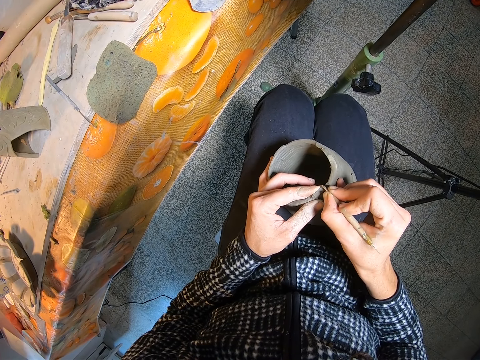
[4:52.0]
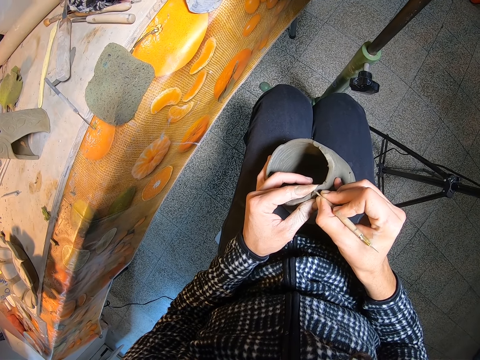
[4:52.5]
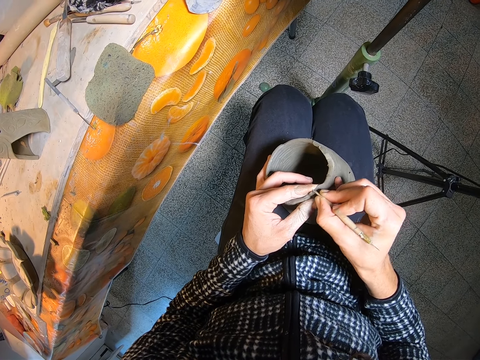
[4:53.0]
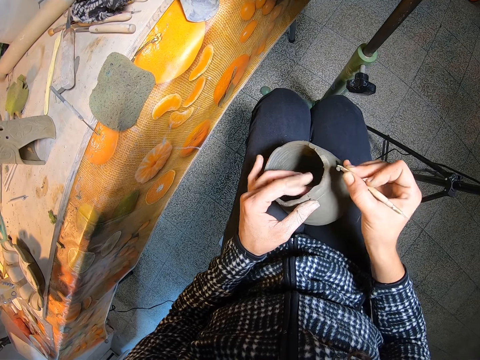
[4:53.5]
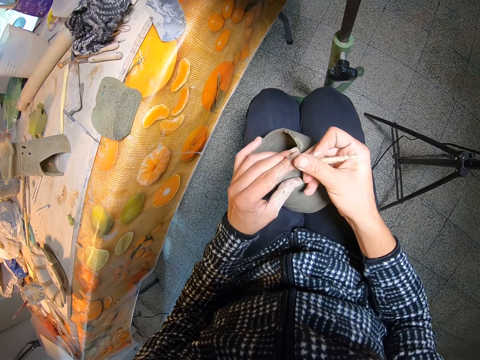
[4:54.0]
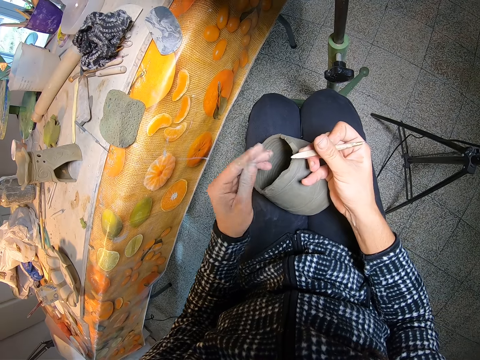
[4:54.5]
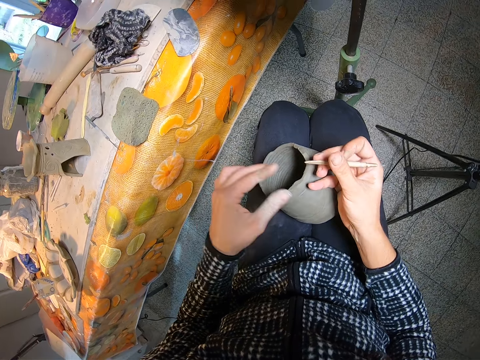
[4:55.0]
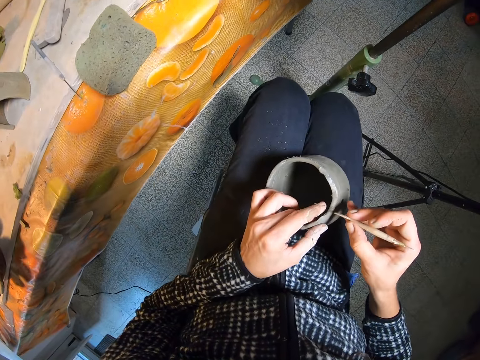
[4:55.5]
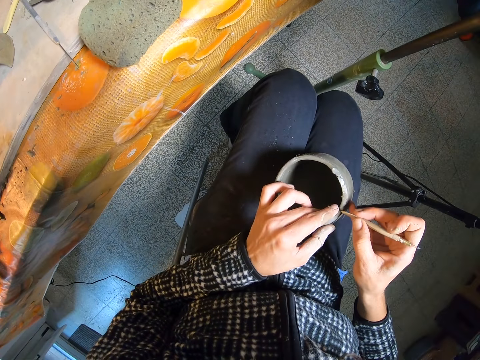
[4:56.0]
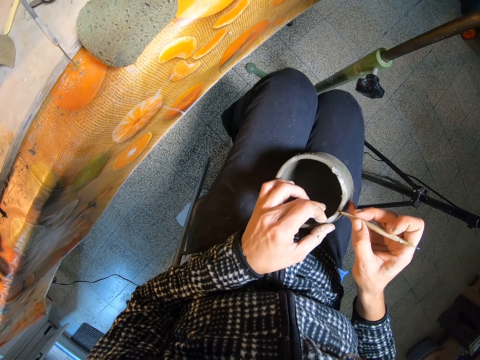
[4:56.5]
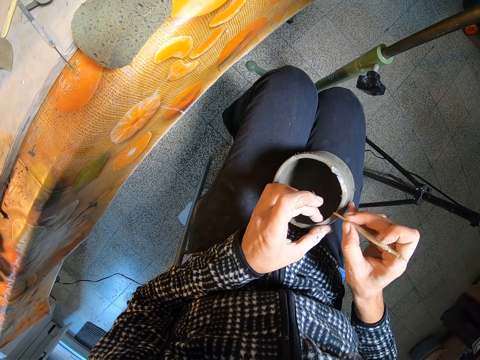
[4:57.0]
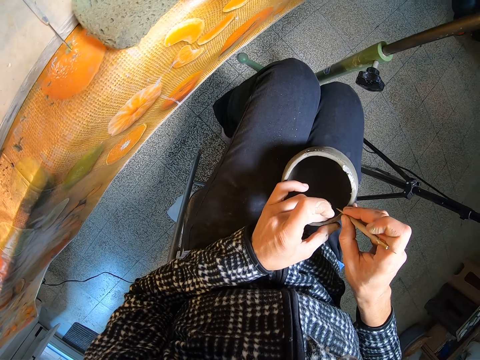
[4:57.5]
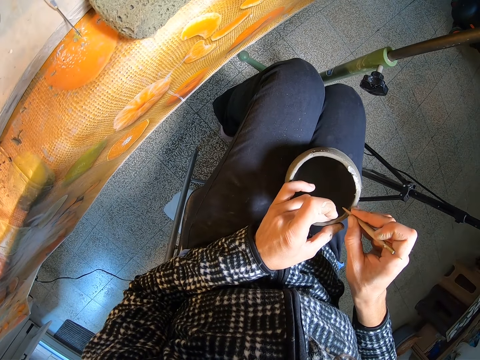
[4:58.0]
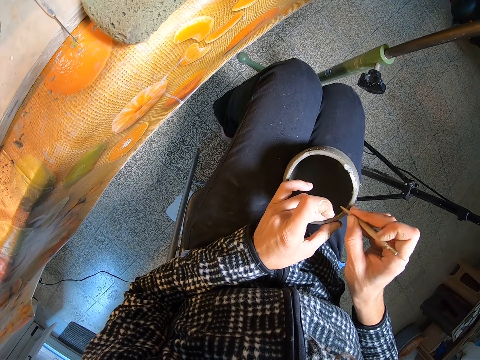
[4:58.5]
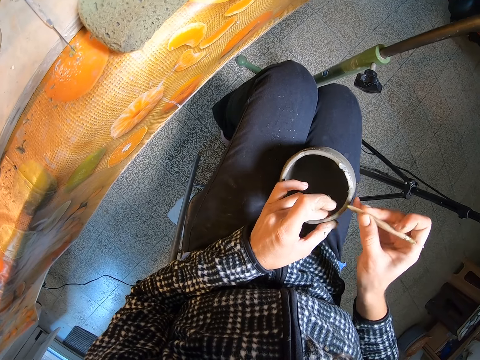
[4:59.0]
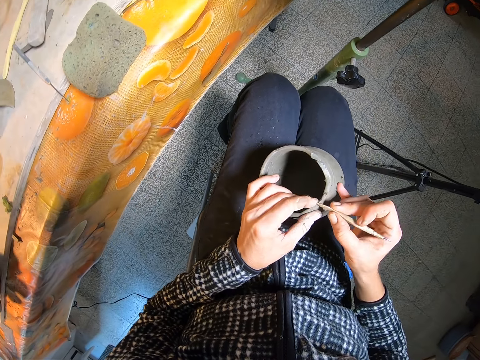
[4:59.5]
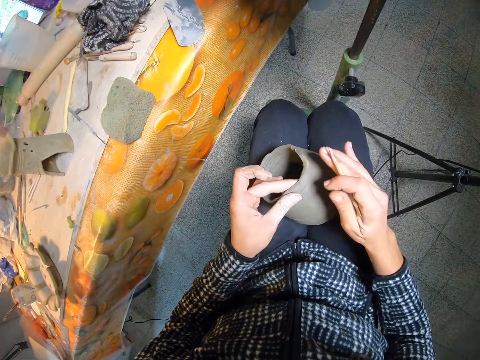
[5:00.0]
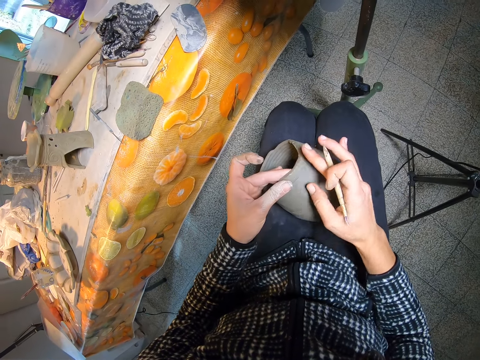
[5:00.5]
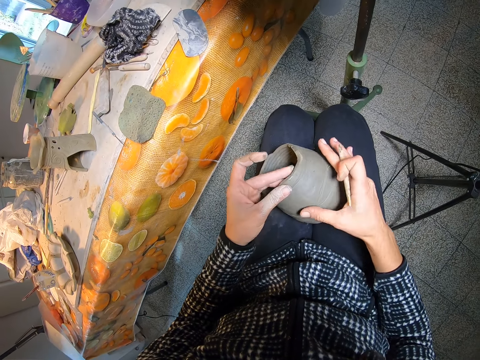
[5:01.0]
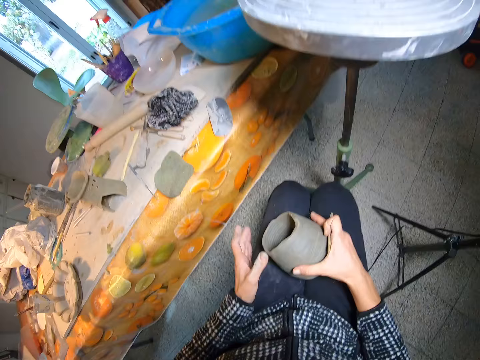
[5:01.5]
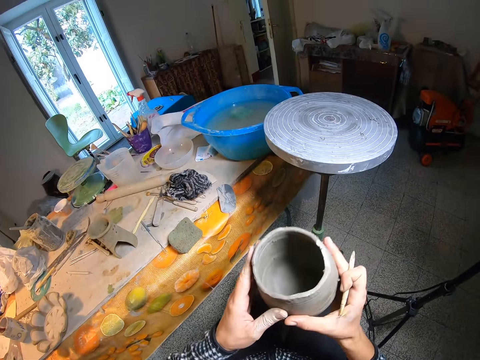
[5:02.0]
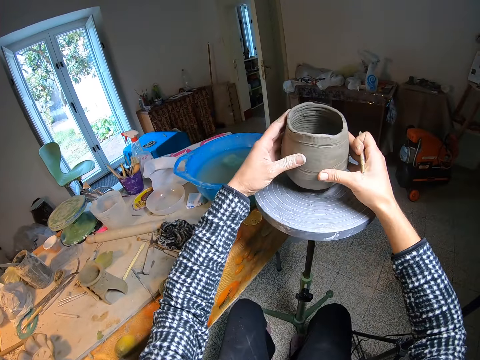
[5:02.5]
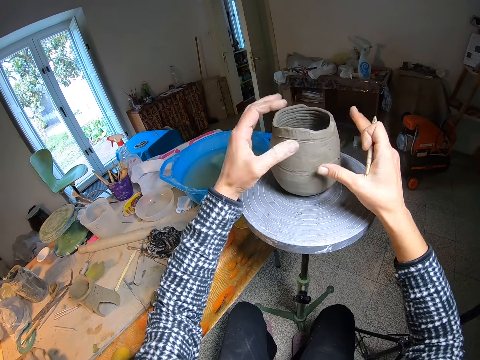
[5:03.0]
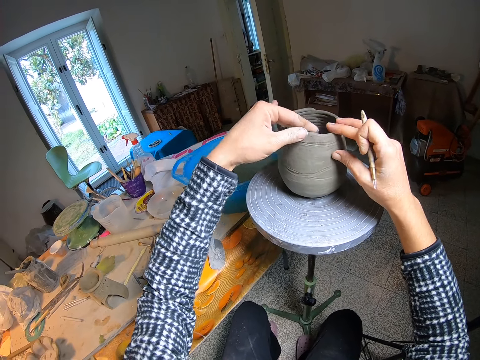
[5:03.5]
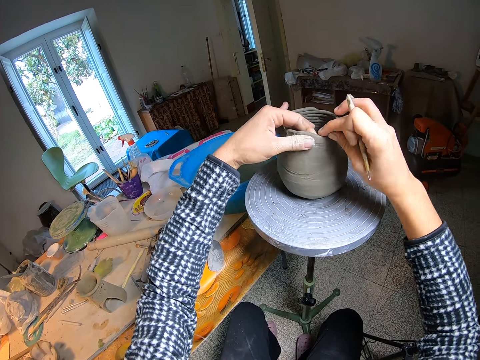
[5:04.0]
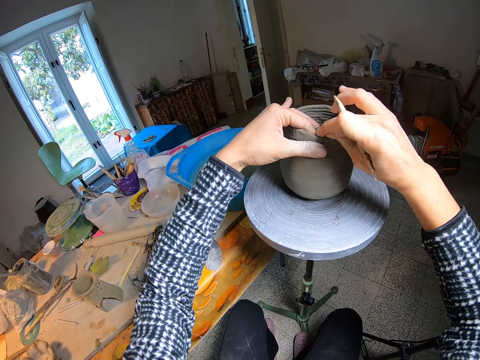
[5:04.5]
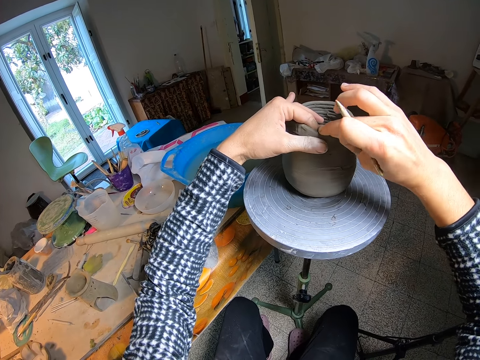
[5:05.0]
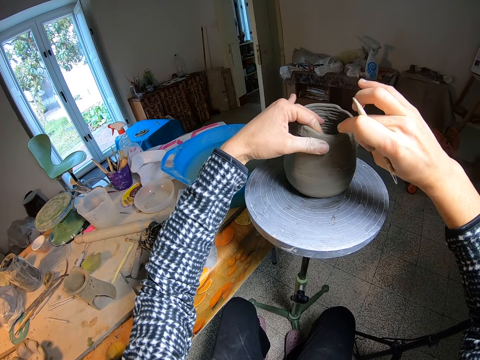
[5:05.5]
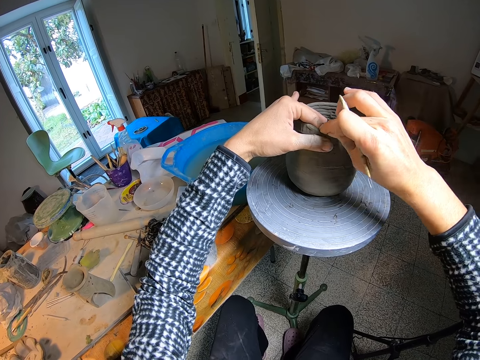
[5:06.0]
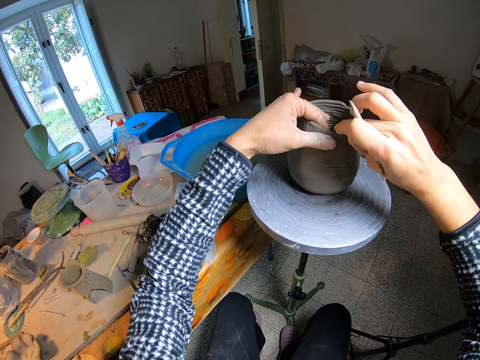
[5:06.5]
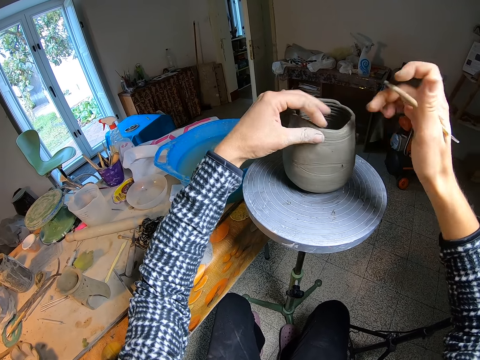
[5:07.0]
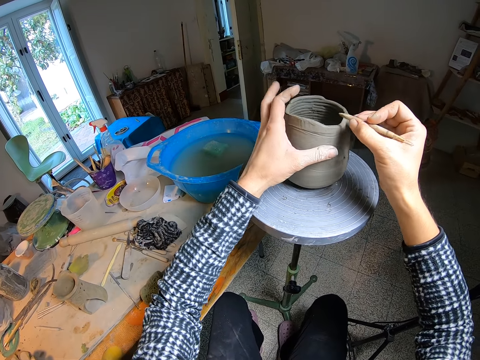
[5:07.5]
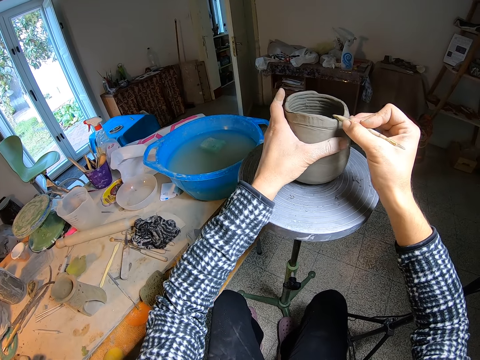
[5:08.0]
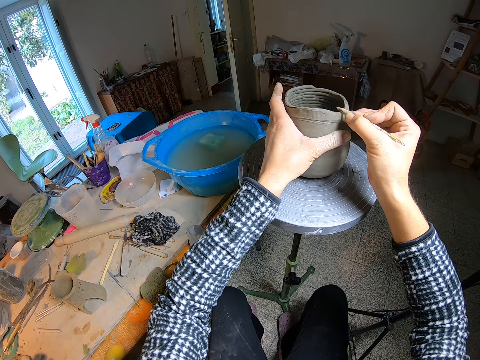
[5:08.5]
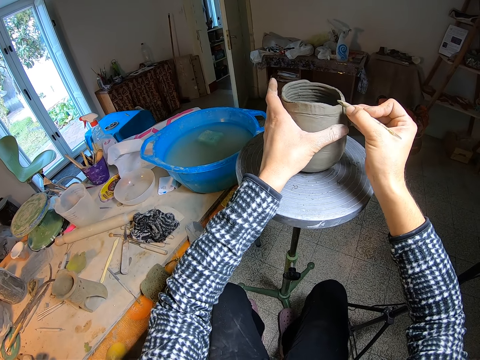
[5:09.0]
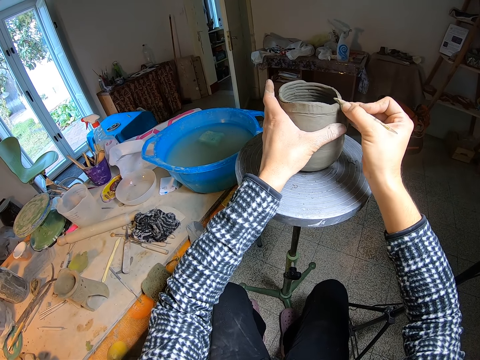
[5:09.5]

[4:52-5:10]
The camera wearer wipes off clay on the boxwood tool or potters needle with her left hand. She drops clay from her hand. She holds the clay with her left hand. She scrubs the clay with her left hand. She shapes the clay with the boxwood tool in her right hand. She sketches the craft with the potters needle. She scrubs the clay with her left hand. She scrubs the clay with her right hand. She holds the clay with her right hand. She scrubs the clay with her left hand. She lifts the clay with her hands. She holds the craft with both hands. She drops the clay in her hands on a potters wheel. She scrubs the clay with her left hand. She holds the clay with her right hand. She scrubs the clay with her right hand. She moulds the craft with her hands. She scrubs the clay with her left hand. She holds the clay with her left hand. She turns the clay on the potters wheel with her left hand. She sketches the craft with the potters needle. She shapes the clay with the boxwood tool in her right hand.

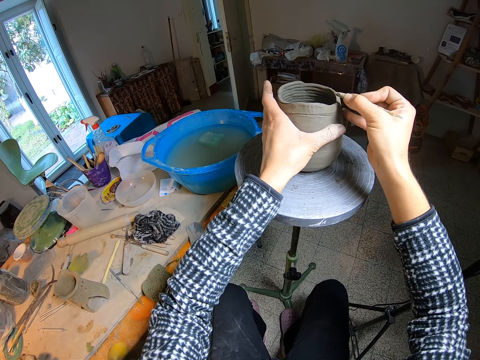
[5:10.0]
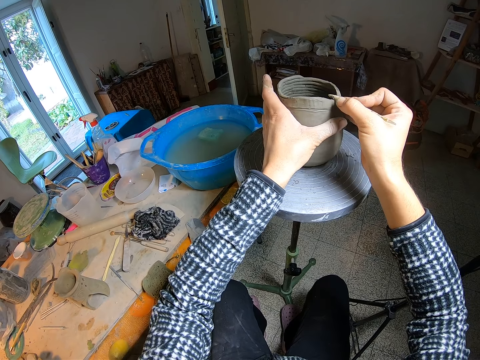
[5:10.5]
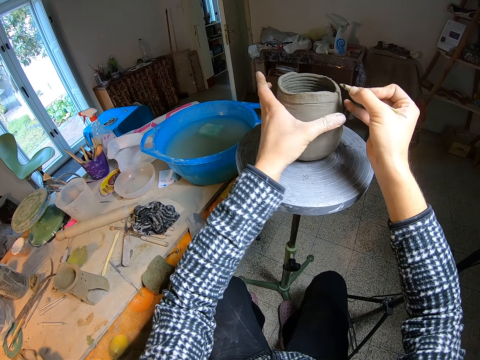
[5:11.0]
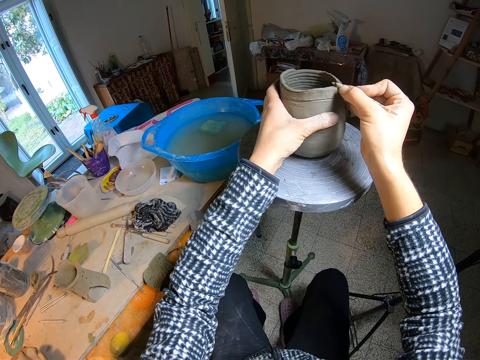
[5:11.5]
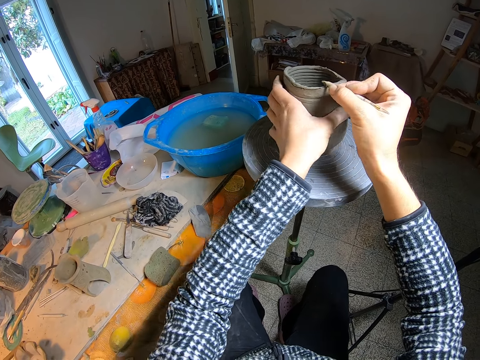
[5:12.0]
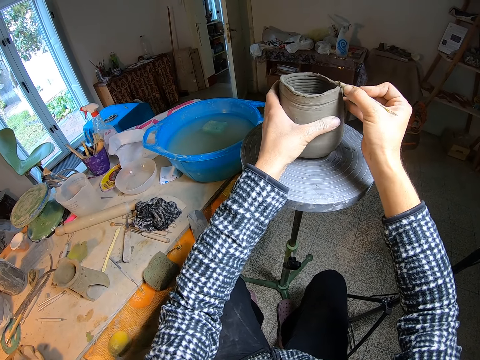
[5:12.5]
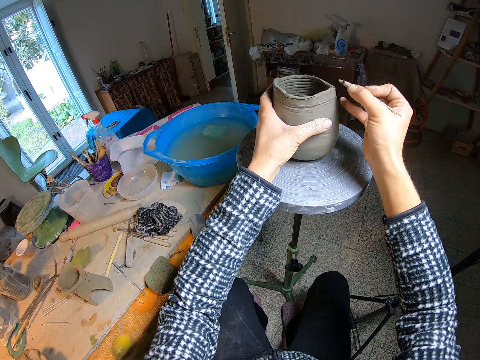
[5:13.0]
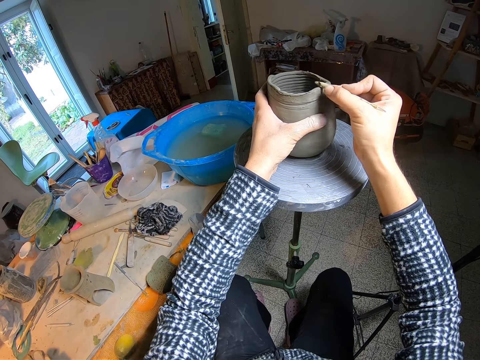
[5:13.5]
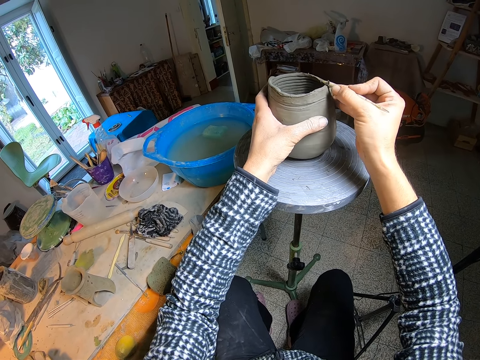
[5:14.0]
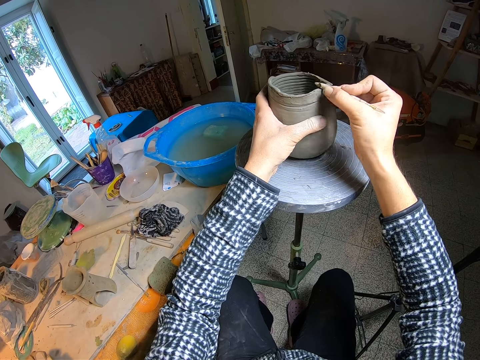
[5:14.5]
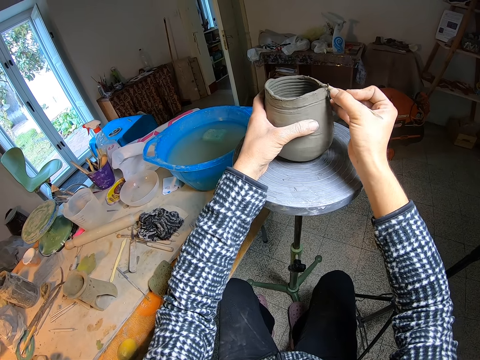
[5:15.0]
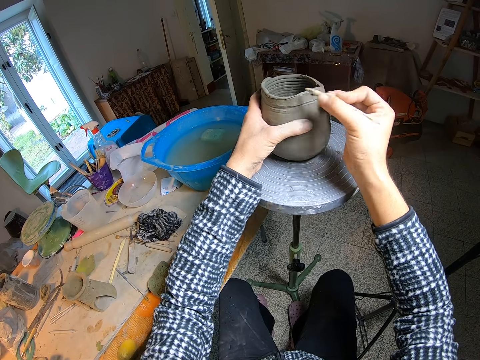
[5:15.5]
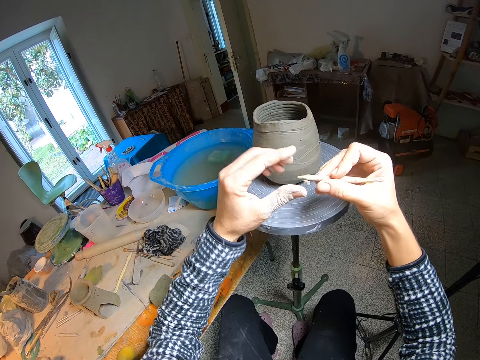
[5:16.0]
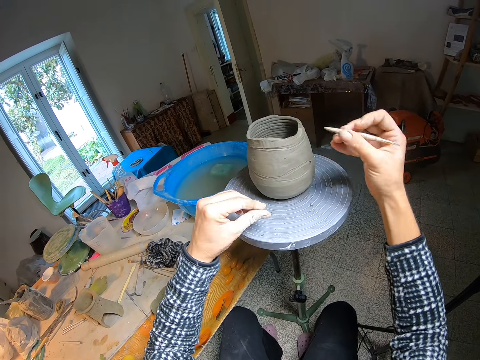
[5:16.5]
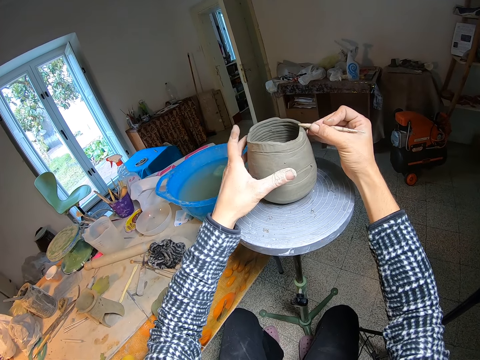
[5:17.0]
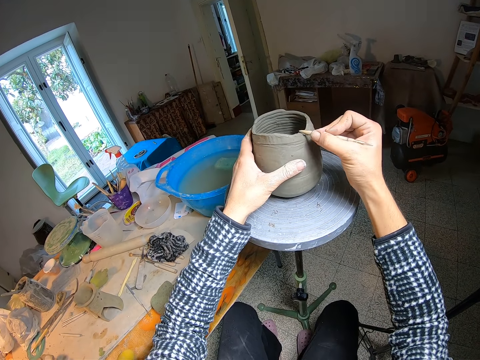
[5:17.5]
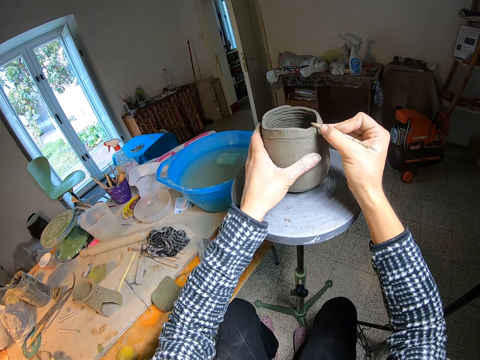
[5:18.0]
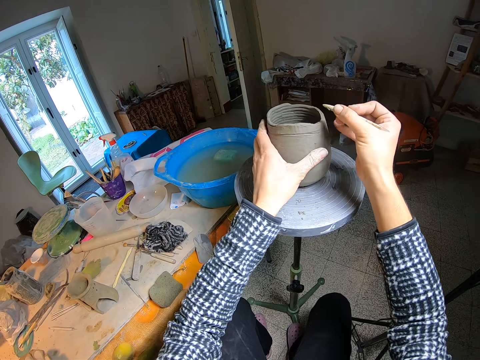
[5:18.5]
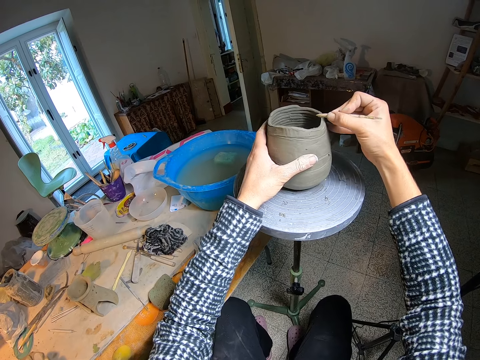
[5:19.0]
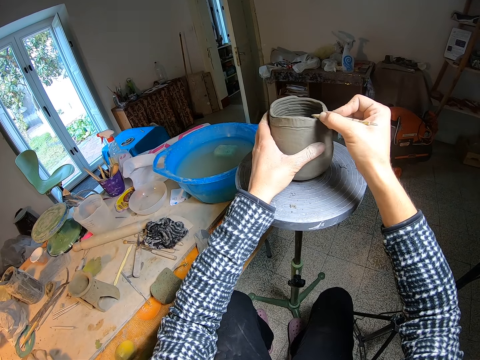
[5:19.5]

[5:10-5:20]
The camera wearer turns the clay on the potters wheel with her left hand. She does so repeatedly. She wipes off the clay on the boxwood tool or potters needle with her left hand. She drops clay from the stool. She holds the clay on the potters wheel with her left hand. She shapes the clay with the boxwood tool in her right hand. She sketches the craft with the potters needle. She turns the clay on the potters wheel with her left hand.
